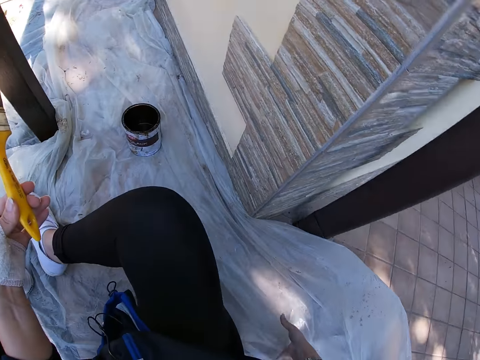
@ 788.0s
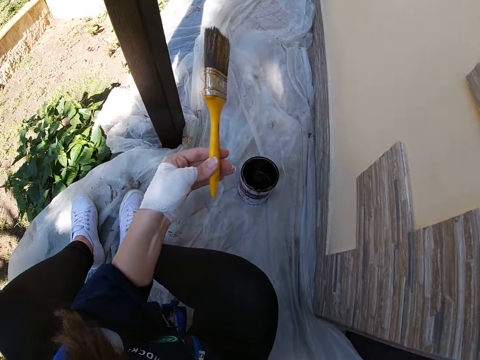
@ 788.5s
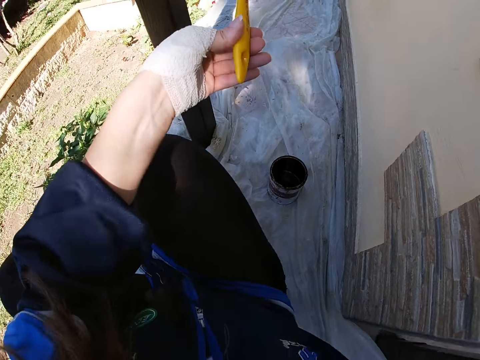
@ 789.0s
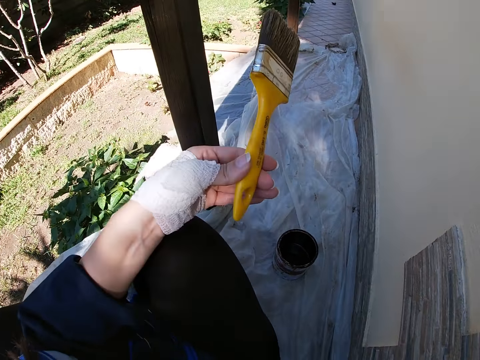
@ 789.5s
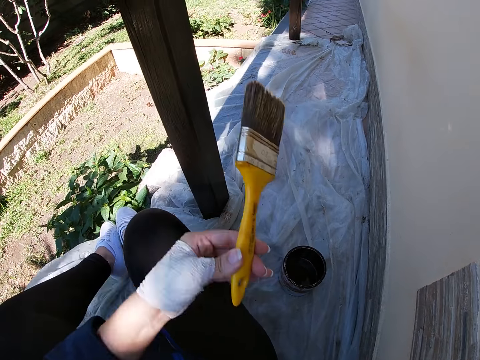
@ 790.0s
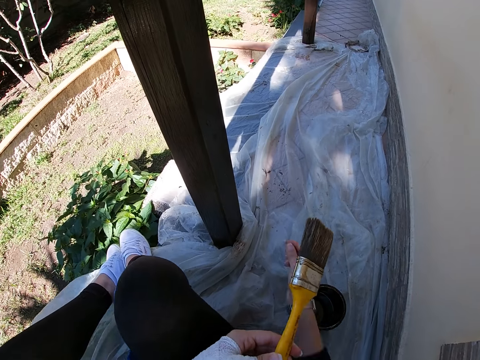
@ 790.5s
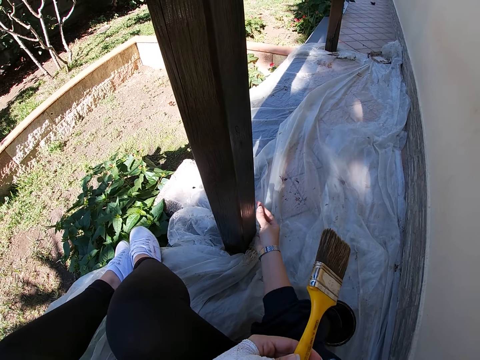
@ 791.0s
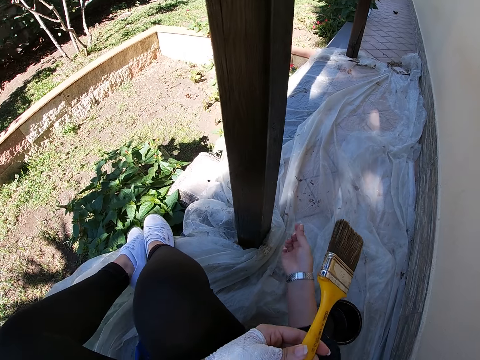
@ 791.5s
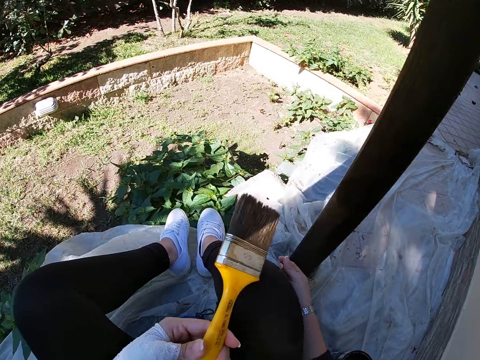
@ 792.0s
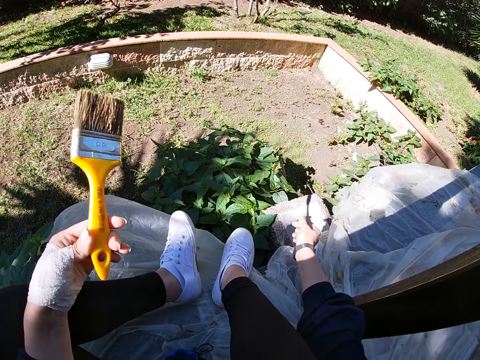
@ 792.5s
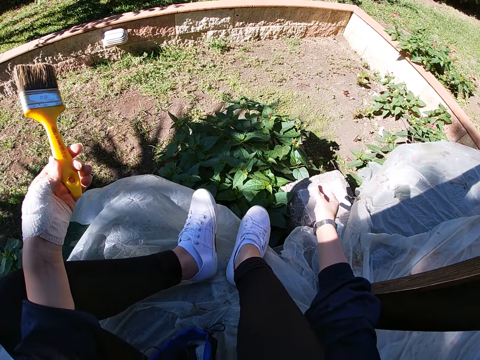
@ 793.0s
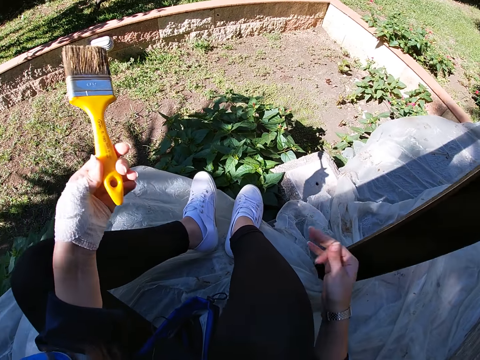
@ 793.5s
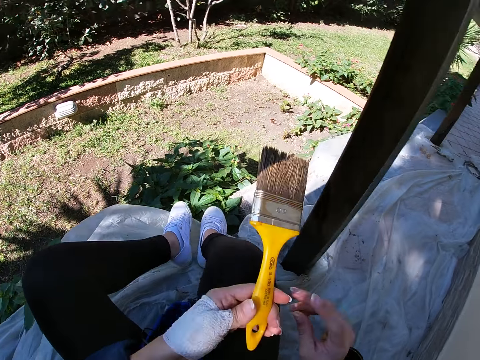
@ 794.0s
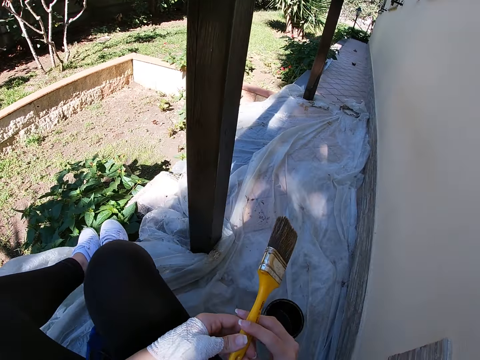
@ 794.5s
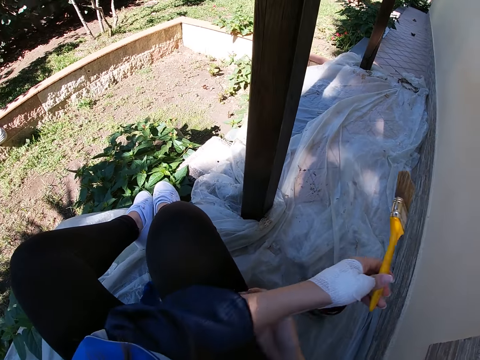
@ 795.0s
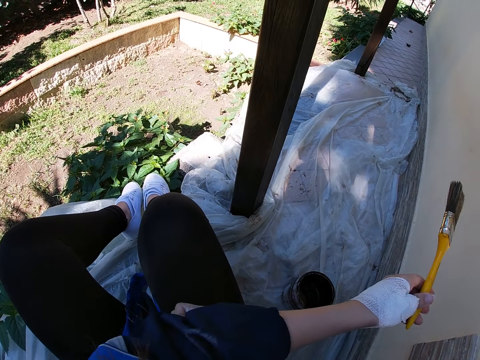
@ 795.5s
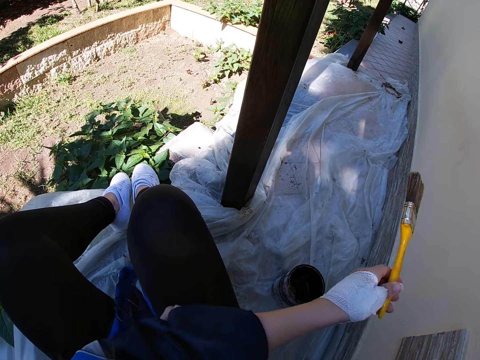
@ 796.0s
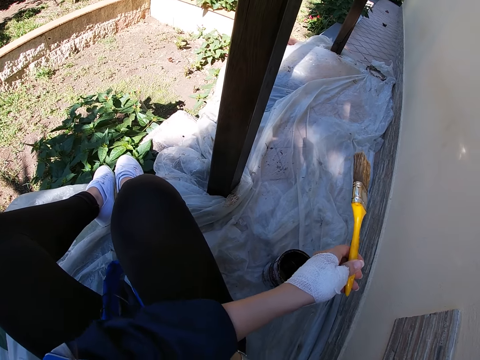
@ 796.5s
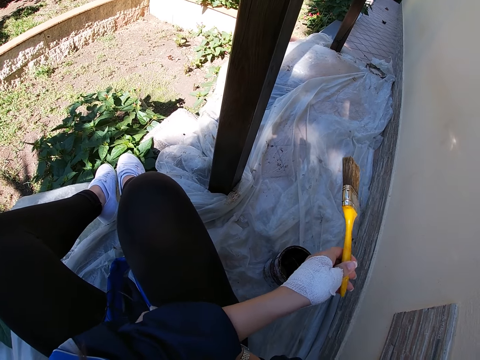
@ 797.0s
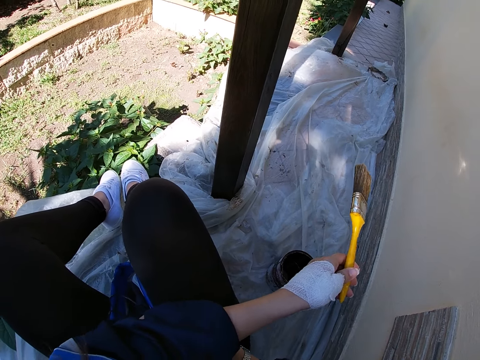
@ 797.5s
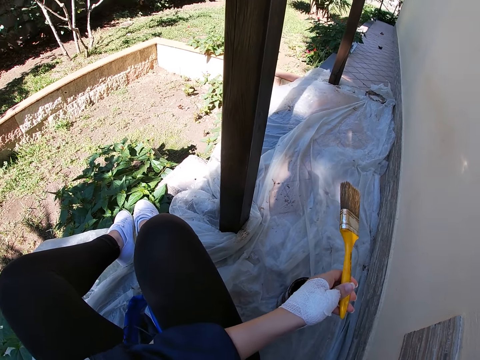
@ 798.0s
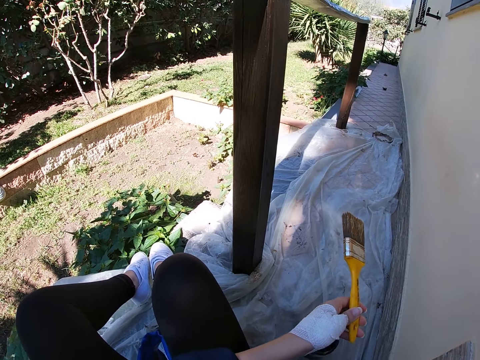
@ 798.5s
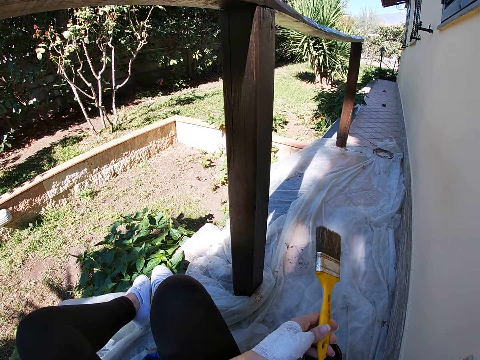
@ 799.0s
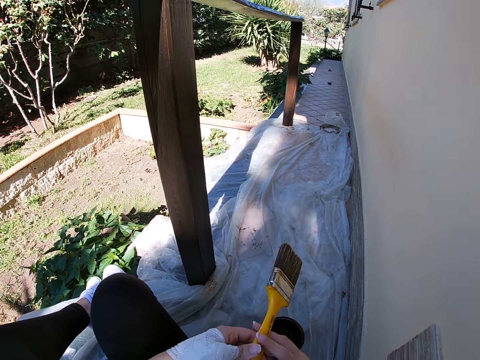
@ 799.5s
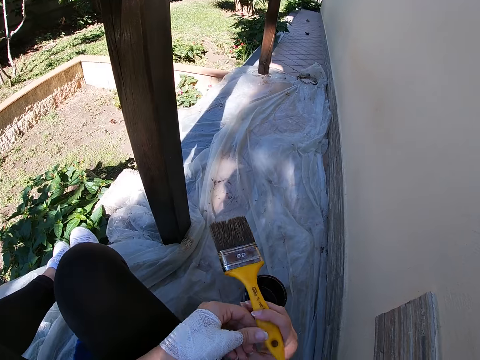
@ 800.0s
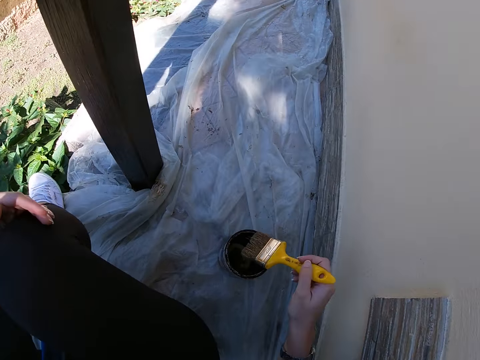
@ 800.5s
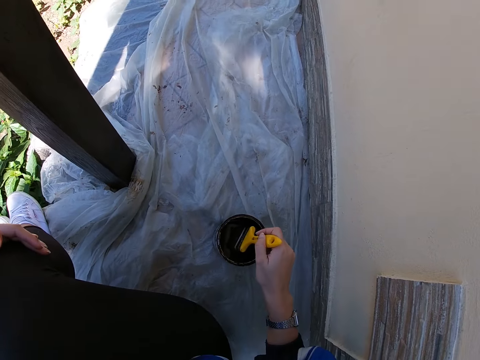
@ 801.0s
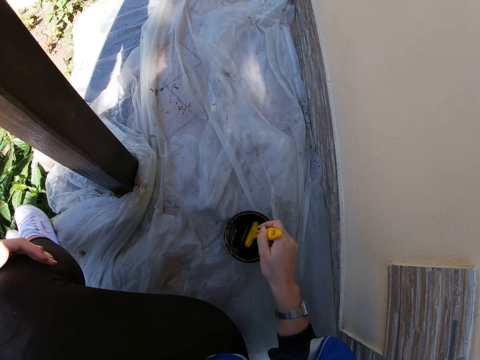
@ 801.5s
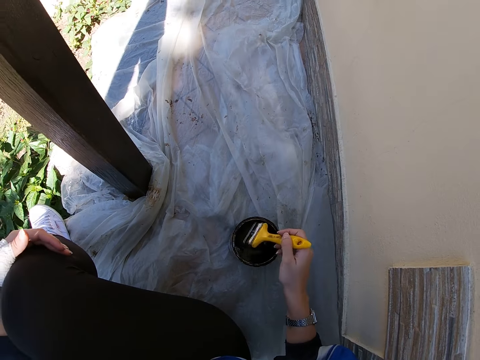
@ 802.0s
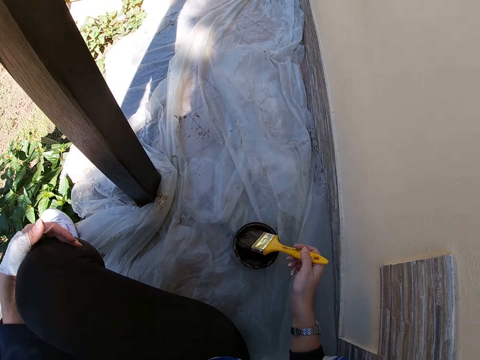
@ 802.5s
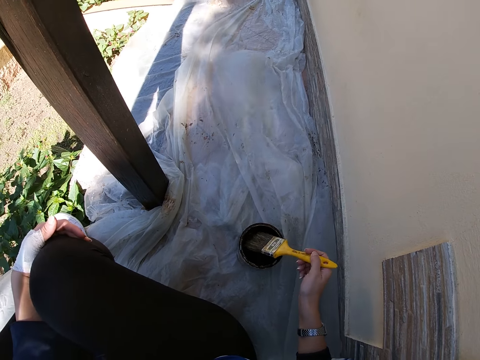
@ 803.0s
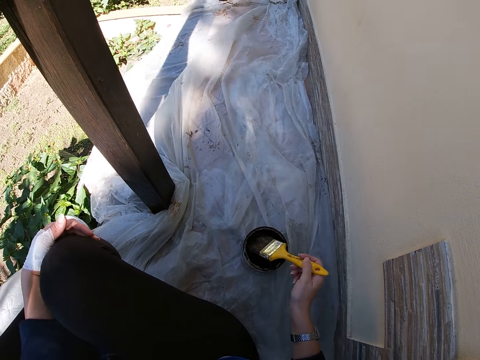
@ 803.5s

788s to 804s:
The camera wearer adjusts herself on the floor. She drags herself on the verandah. She removes a dirt from the balcony rail. She touches the pole with her hand. She dusts the dirt away from her hand. She scratches her left elbow with her right hand. She adjusts her garments. She passes the paint brush from her left hand to her right hand. She takes some paint from the paint can with the paint brush.

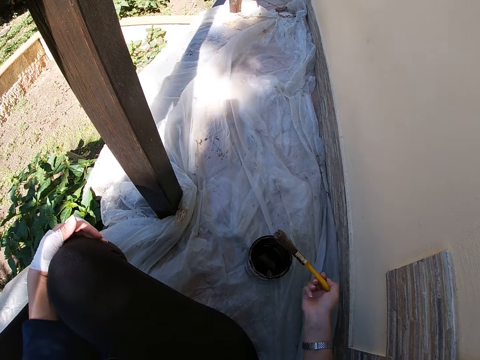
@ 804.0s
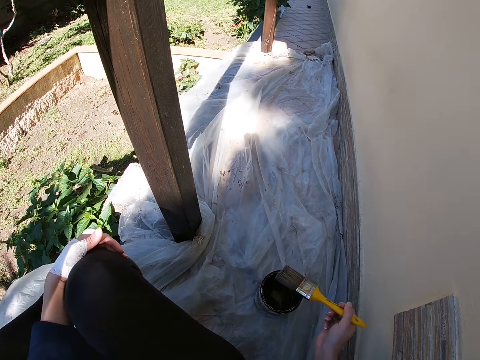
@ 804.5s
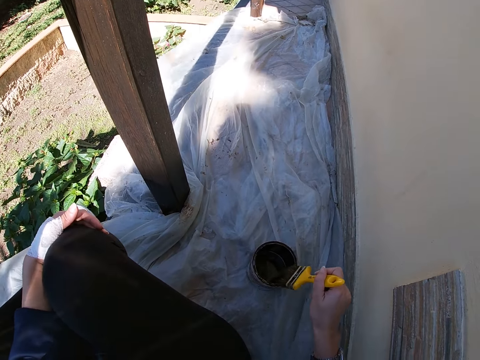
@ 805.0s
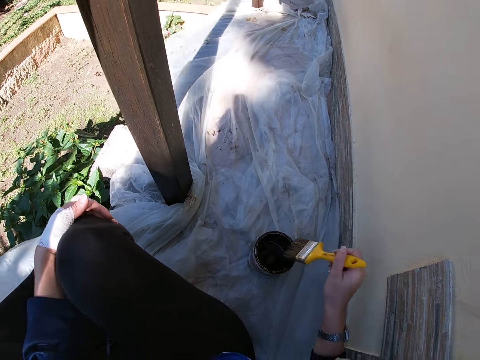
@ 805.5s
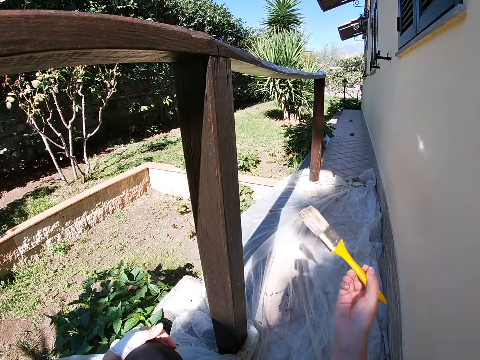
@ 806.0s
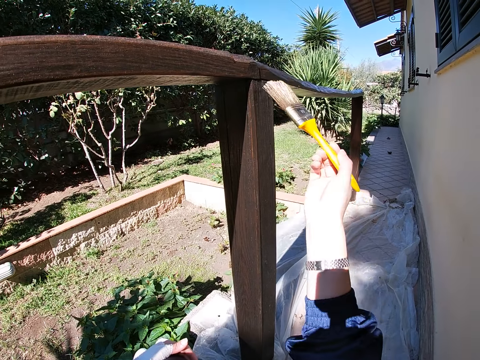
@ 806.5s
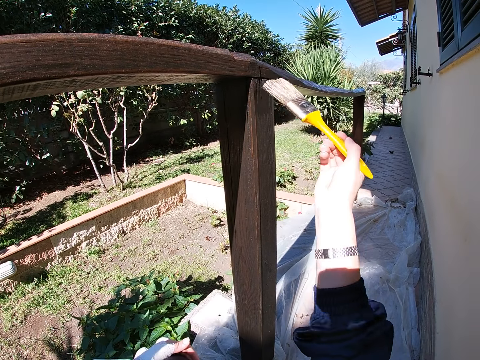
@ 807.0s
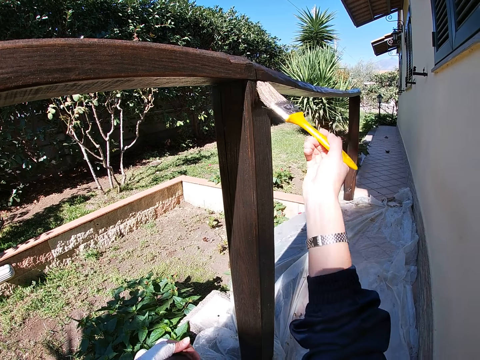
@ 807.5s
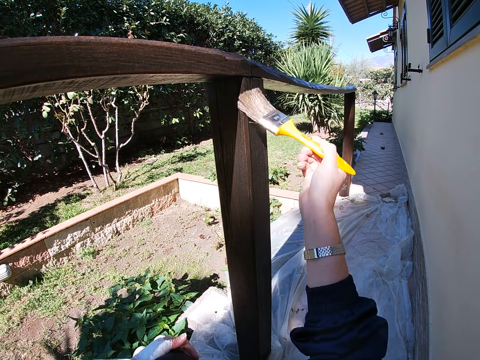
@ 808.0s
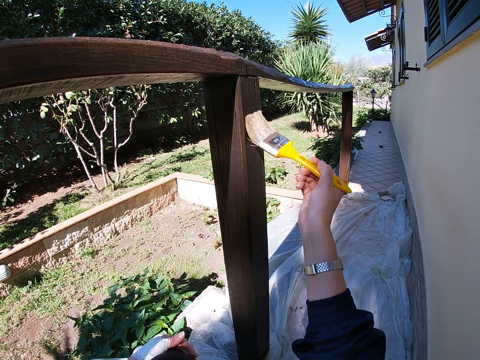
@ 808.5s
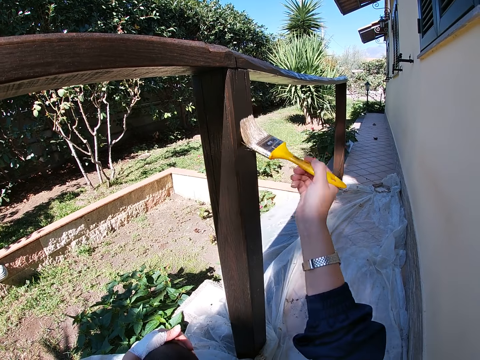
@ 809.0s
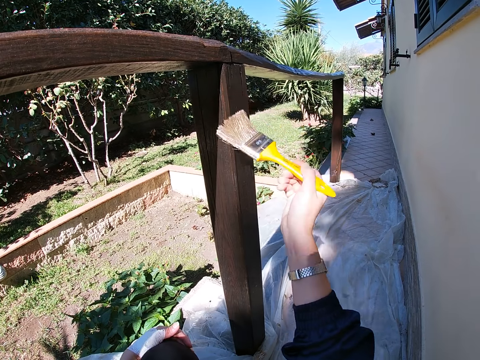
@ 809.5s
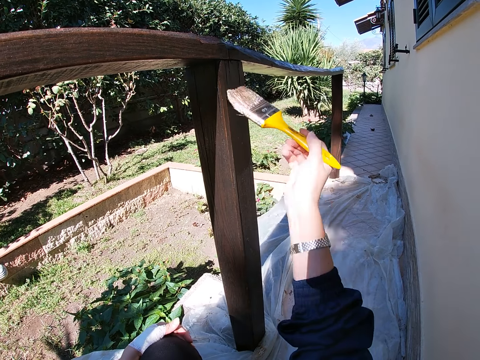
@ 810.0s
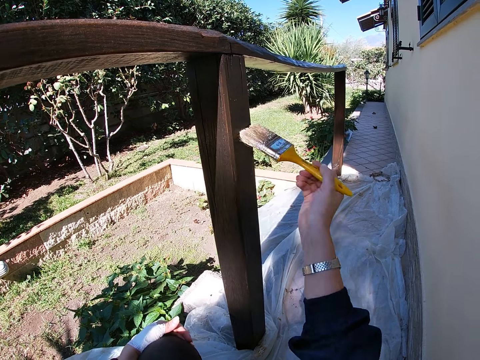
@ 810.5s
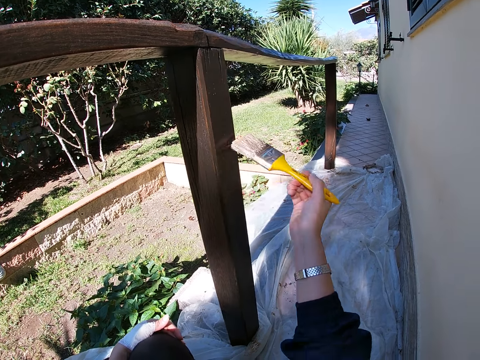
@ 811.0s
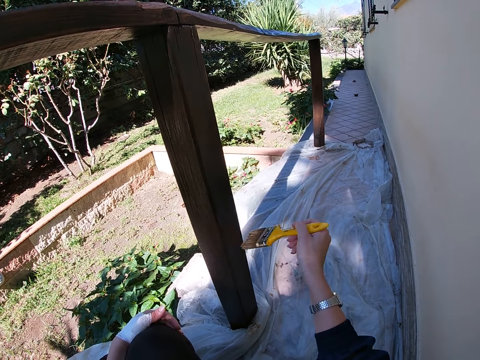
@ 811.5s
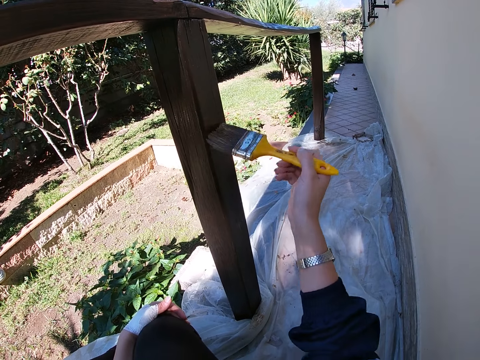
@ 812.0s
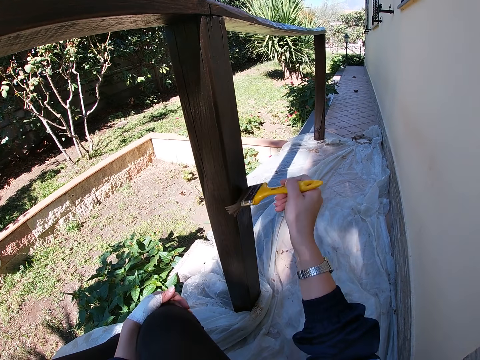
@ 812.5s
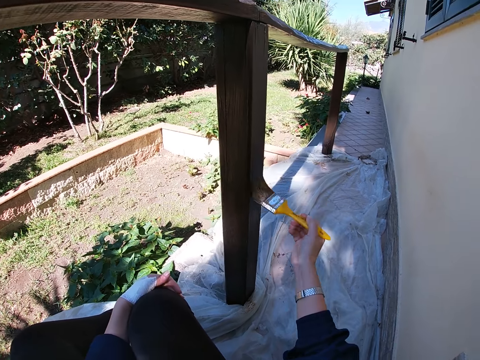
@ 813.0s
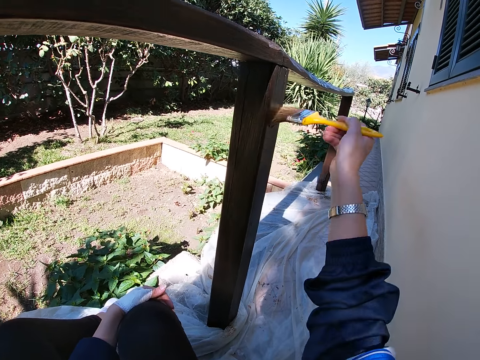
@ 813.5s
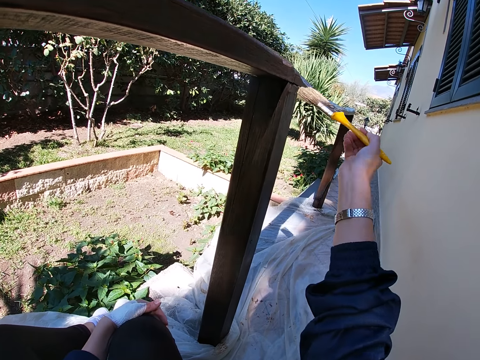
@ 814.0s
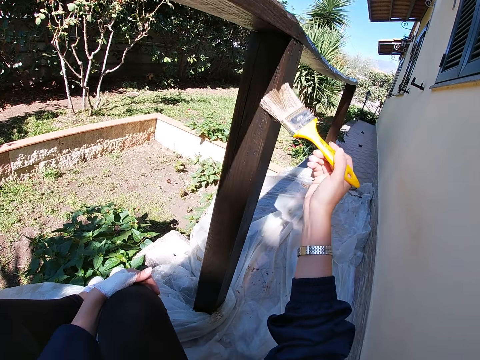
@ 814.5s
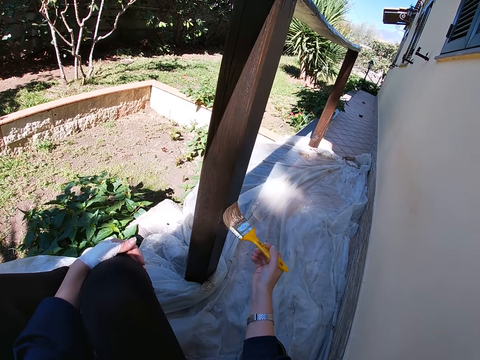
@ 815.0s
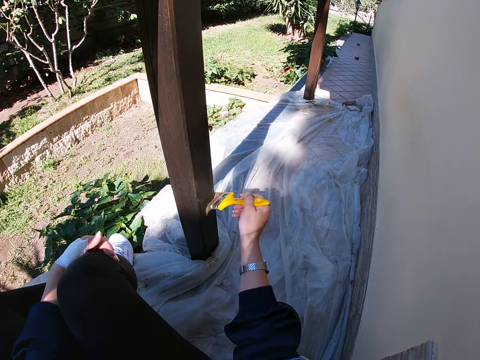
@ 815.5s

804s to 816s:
The camera wearer wipes the excess paint on the paint can. They paint the balcony rail with the paint brush.
